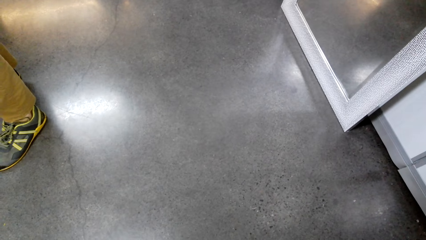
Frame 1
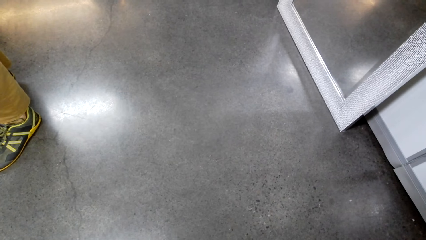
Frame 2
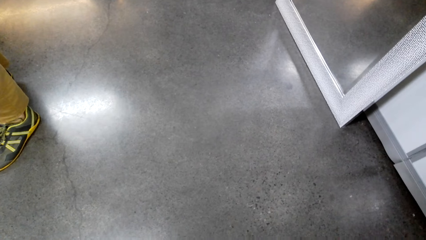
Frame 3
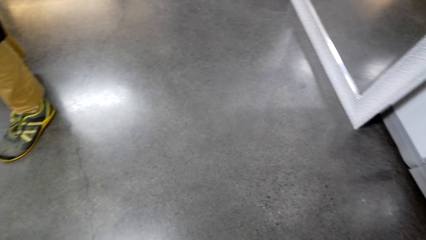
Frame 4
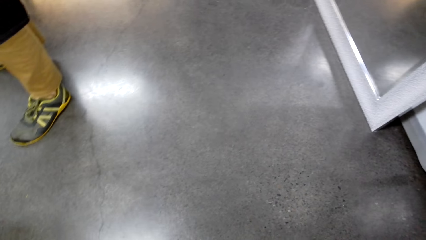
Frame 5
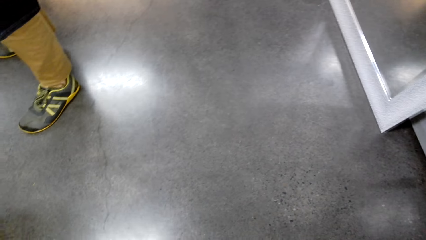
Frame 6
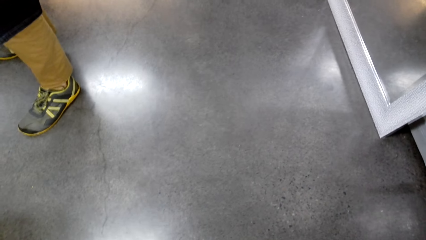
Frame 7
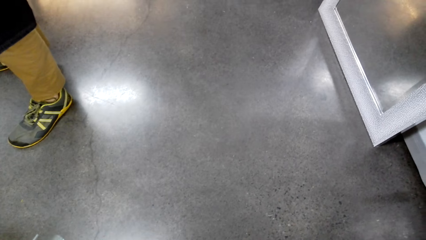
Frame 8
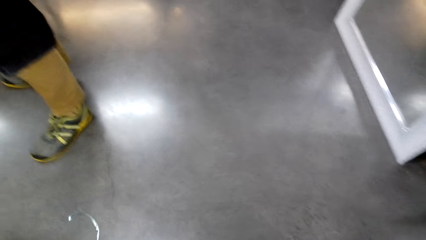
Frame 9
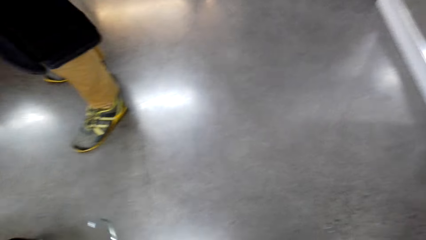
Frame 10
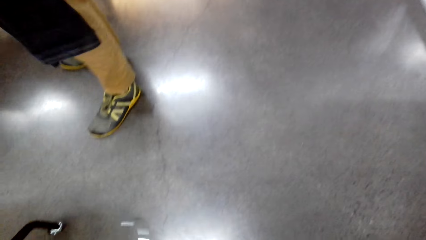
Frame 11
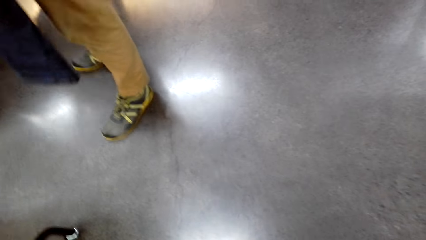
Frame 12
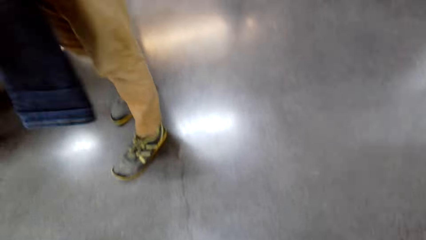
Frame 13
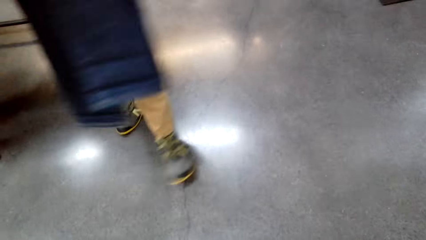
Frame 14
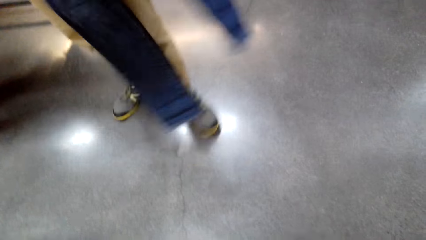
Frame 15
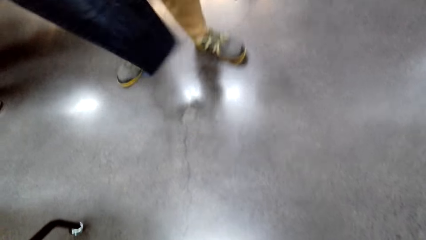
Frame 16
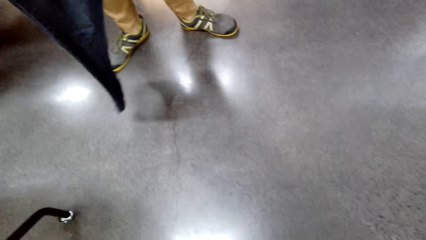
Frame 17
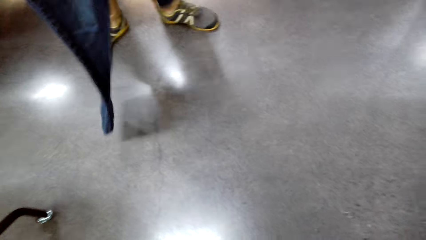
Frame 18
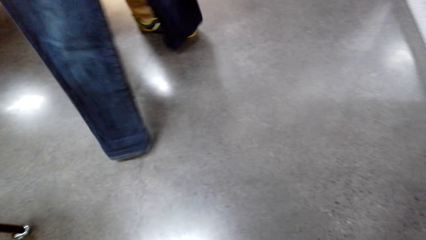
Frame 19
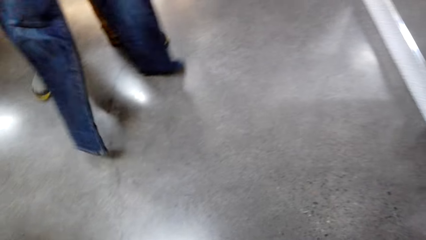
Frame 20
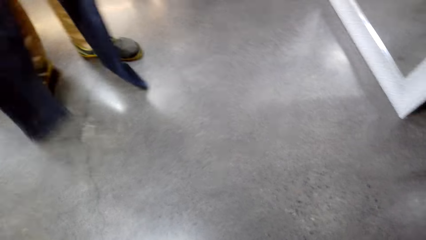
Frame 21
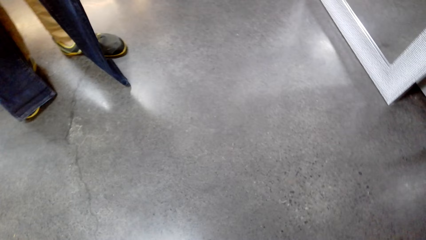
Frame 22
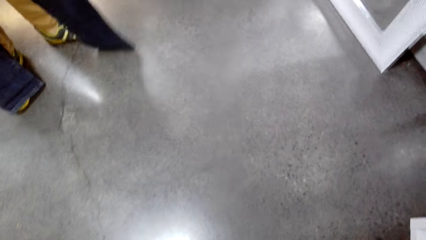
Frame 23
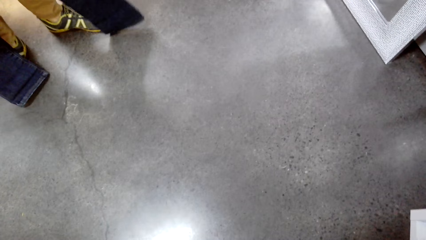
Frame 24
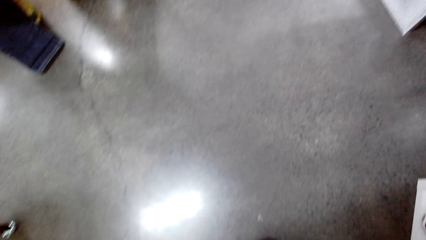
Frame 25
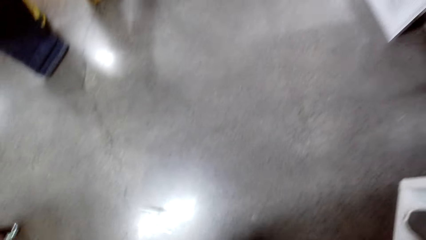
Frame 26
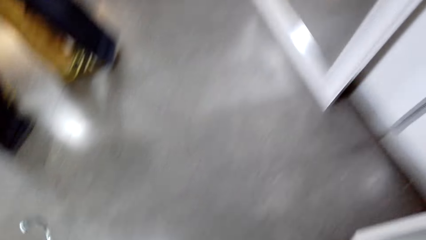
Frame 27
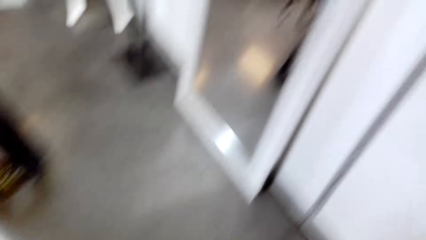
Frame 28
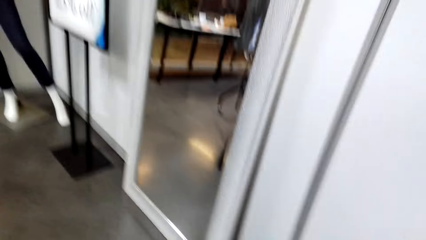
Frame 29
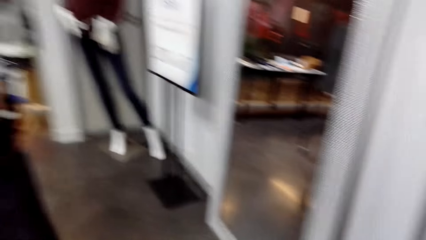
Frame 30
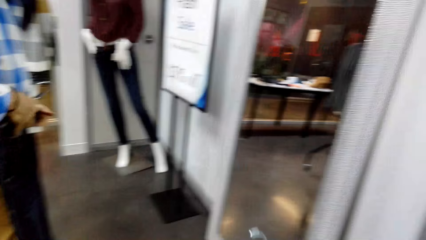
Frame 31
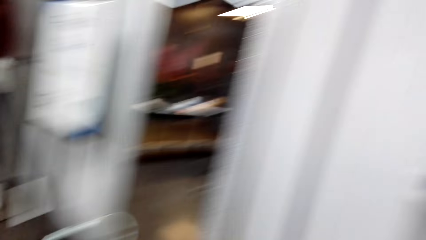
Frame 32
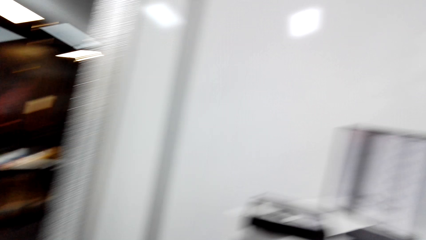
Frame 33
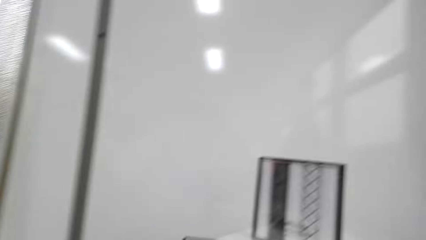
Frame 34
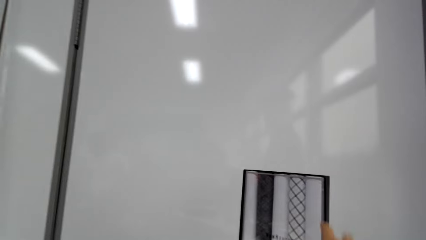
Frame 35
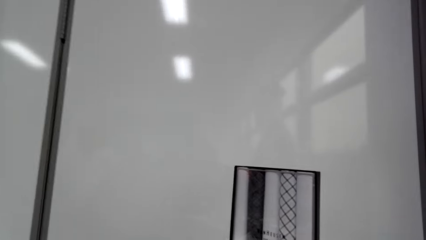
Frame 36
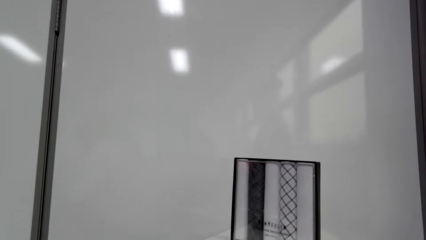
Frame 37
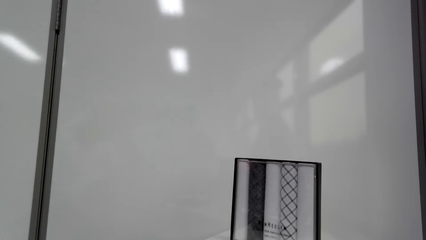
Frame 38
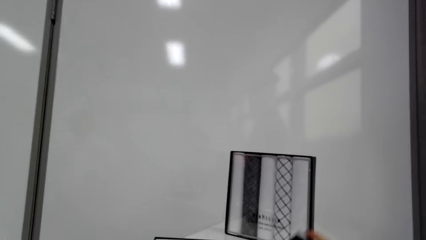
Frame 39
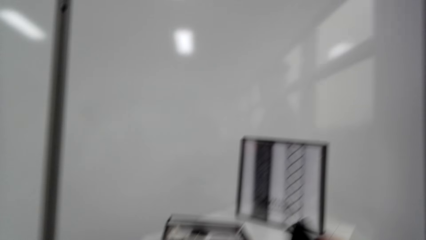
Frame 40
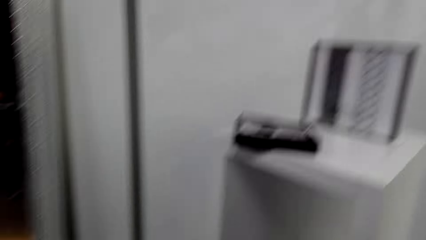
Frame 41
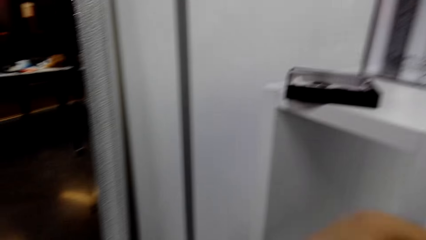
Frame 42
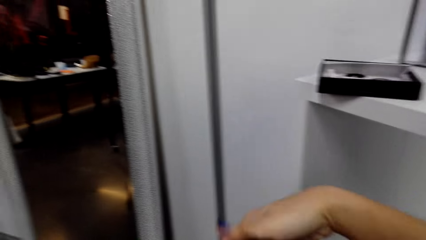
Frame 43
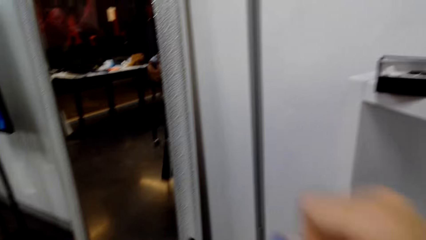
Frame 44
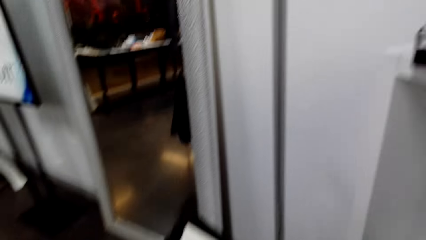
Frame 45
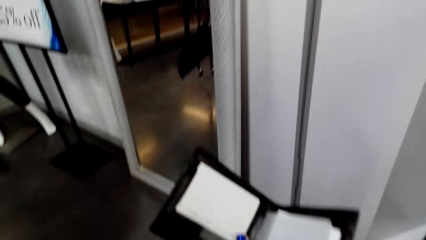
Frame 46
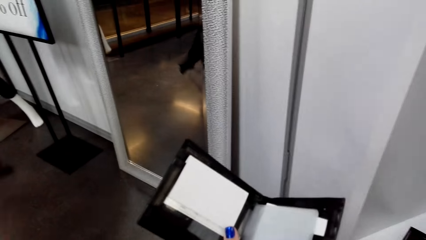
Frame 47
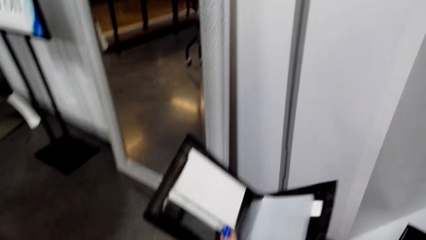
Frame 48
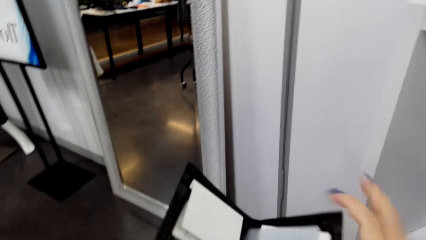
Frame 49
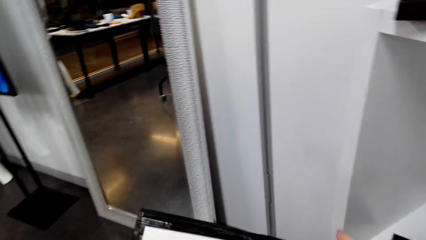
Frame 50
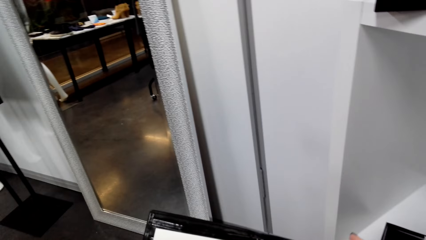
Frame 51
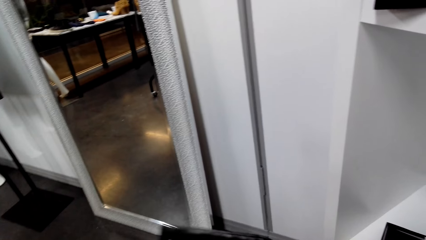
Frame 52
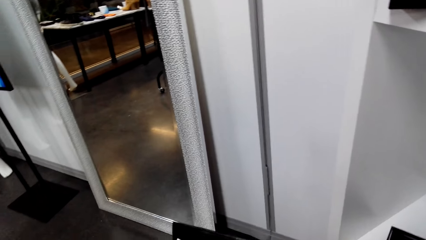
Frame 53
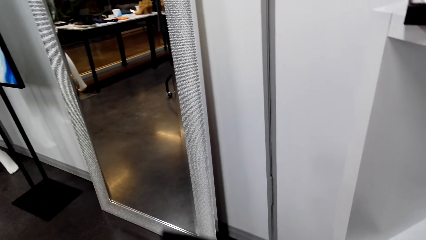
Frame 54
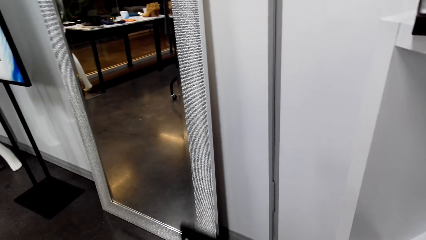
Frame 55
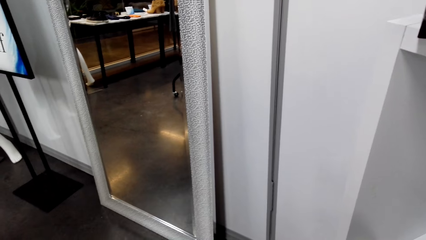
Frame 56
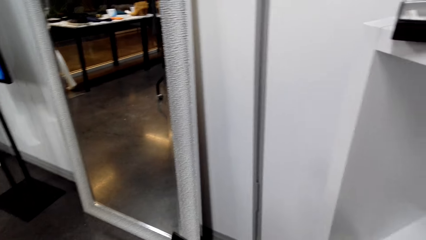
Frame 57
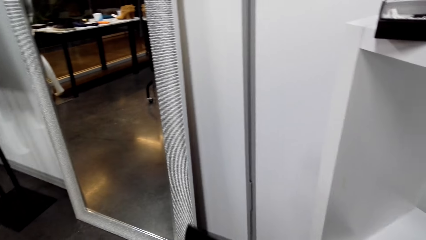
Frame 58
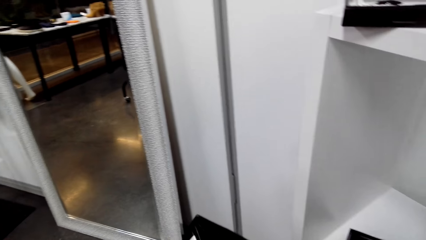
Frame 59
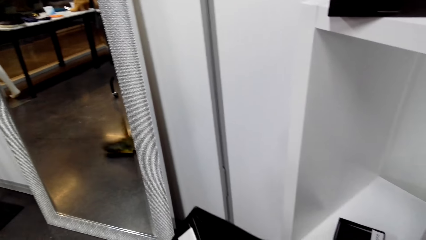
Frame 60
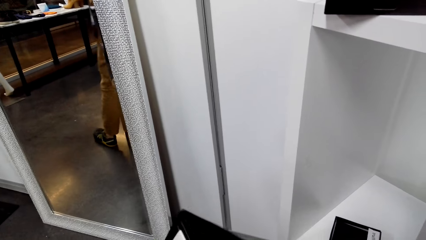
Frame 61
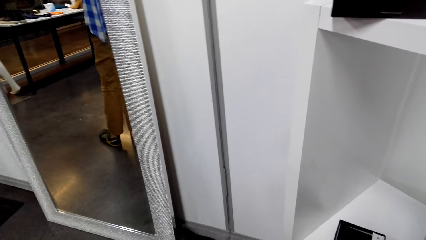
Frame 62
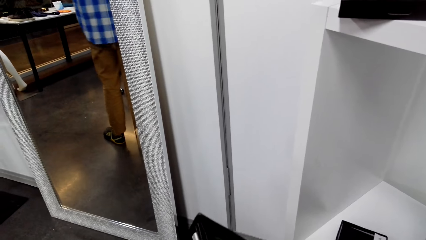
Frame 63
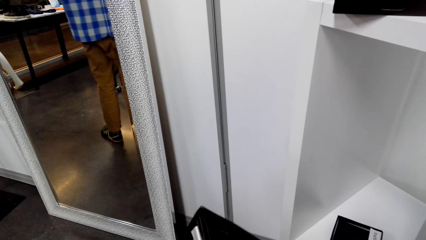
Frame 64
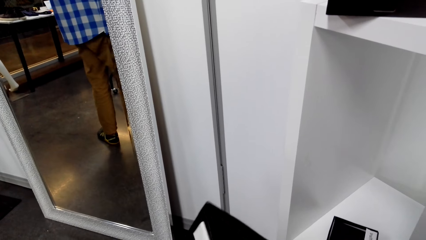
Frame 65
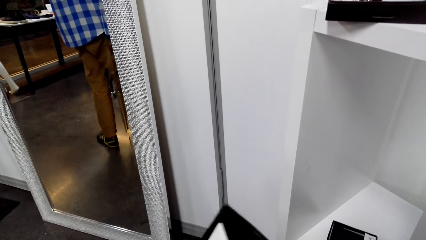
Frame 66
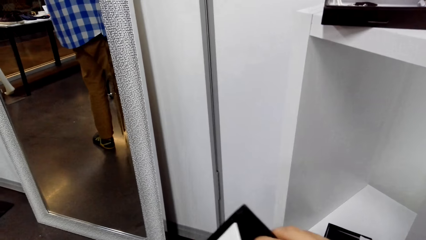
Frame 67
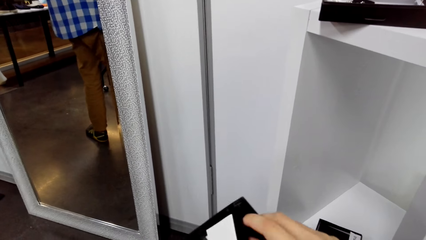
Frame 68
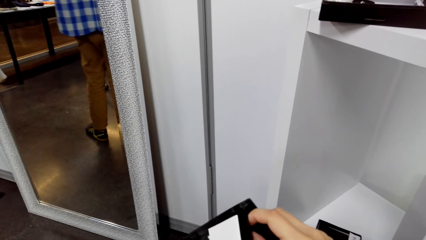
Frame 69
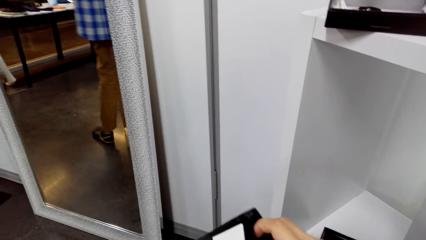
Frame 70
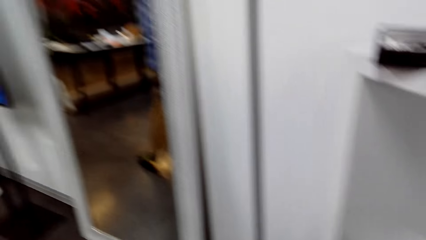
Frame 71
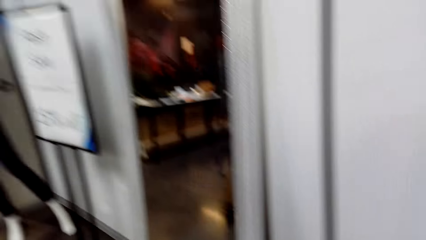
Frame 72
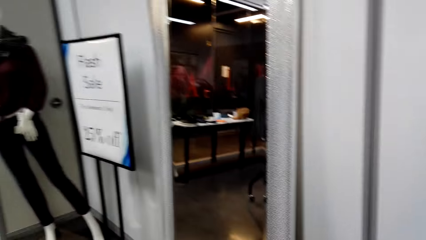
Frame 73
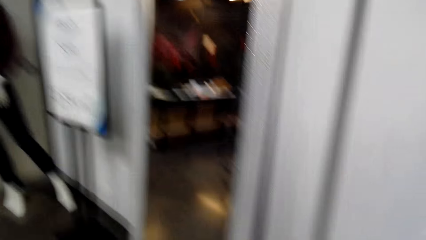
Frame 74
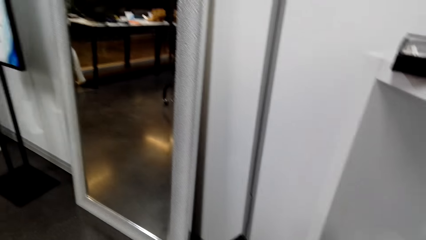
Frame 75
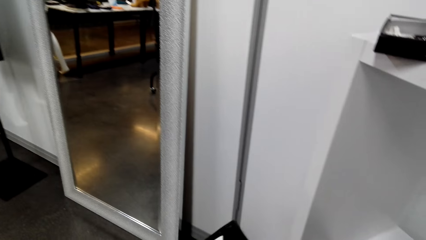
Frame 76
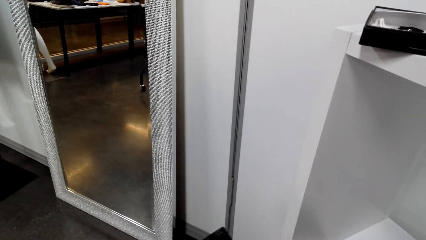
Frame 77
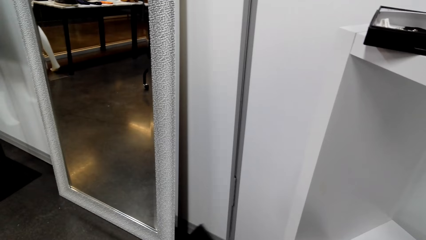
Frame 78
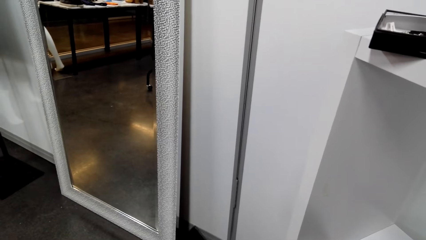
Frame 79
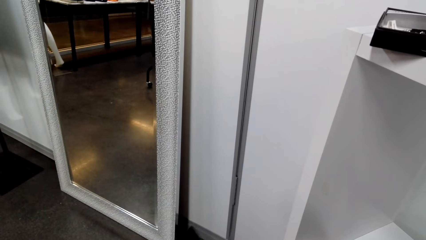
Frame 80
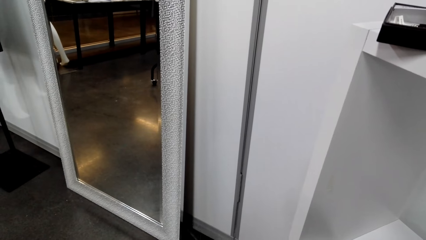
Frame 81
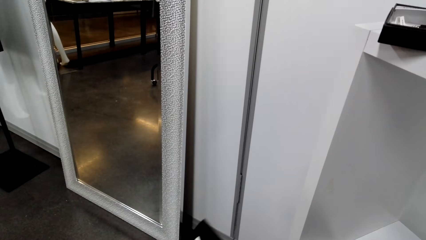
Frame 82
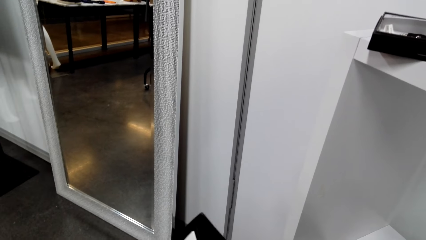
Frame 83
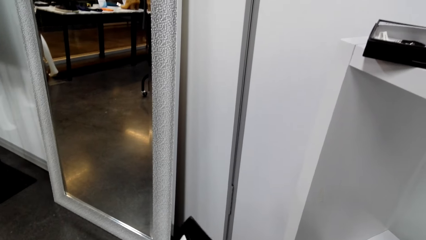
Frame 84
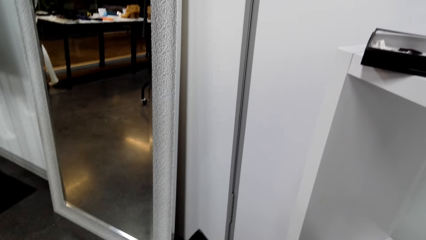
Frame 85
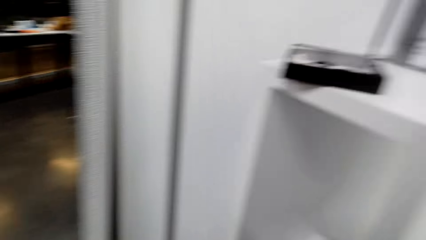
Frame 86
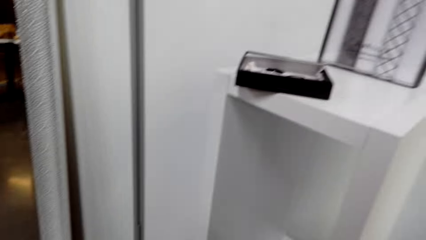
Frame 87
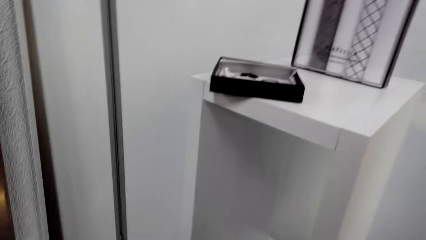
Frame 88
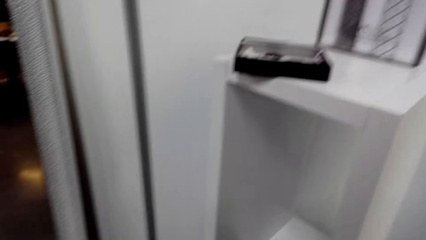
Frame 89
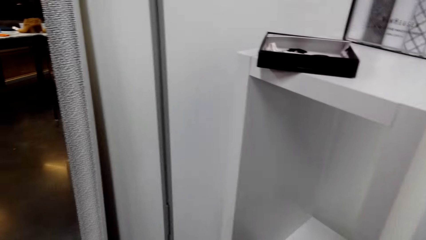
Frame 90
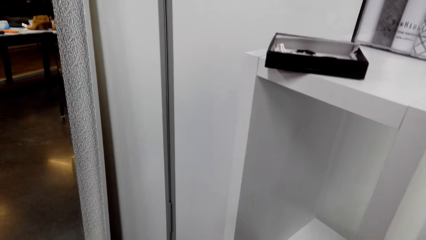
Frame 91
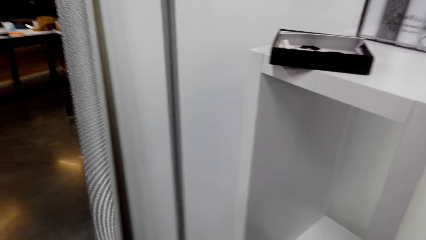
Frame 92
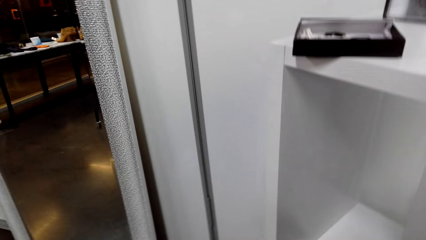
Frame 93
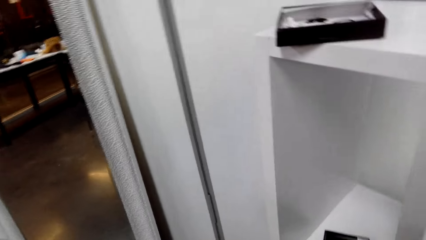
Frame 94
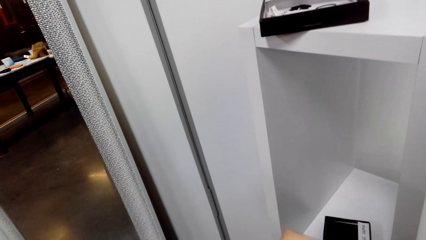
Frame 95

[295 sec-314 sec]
The camera wearer counts the money. He looks around. He inspects his wallet.
